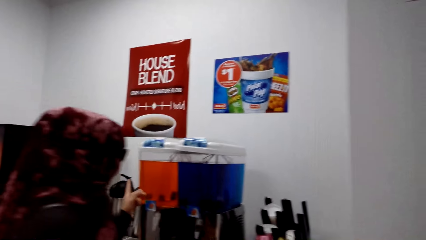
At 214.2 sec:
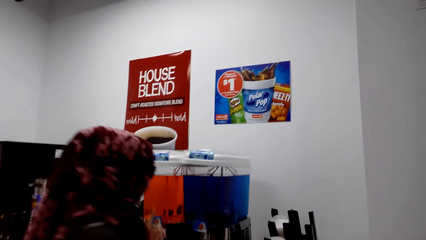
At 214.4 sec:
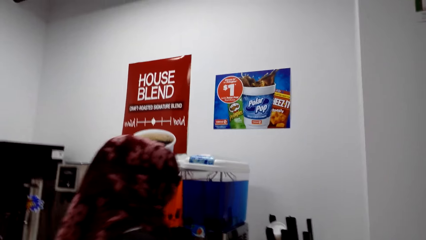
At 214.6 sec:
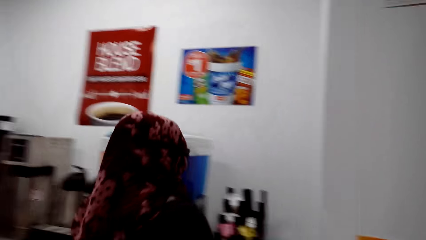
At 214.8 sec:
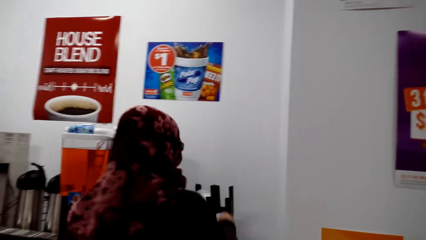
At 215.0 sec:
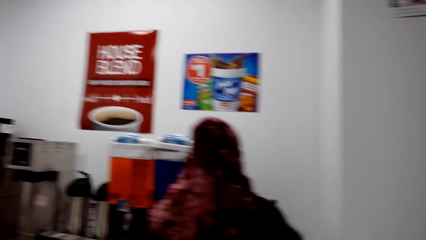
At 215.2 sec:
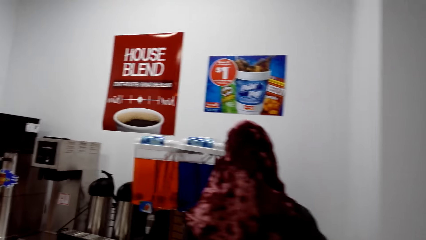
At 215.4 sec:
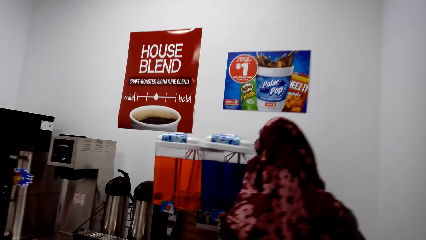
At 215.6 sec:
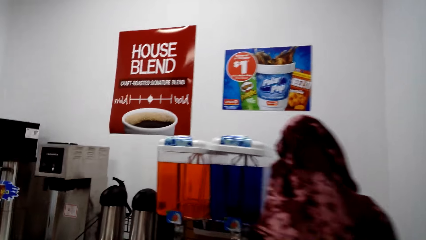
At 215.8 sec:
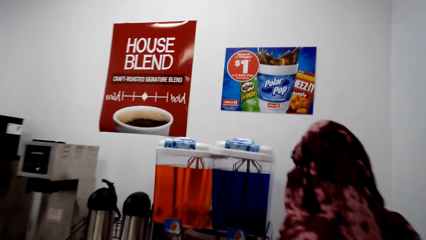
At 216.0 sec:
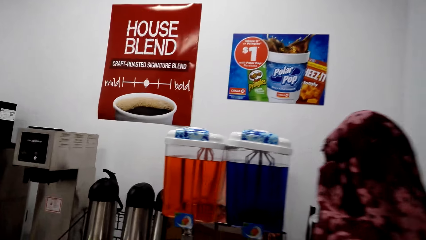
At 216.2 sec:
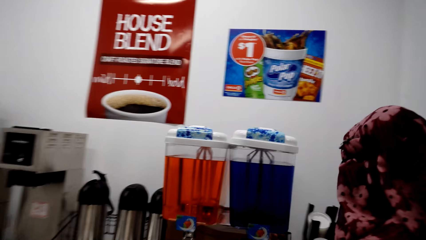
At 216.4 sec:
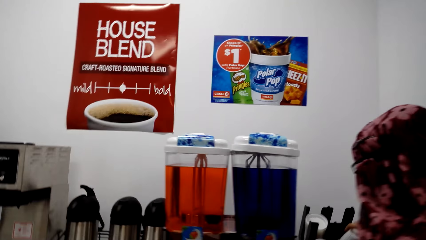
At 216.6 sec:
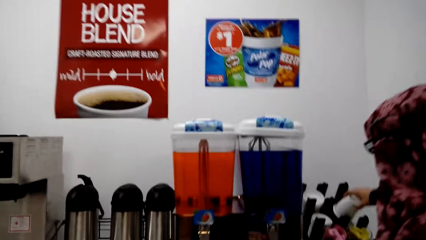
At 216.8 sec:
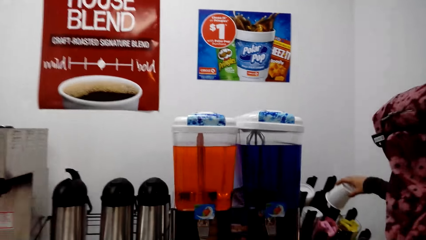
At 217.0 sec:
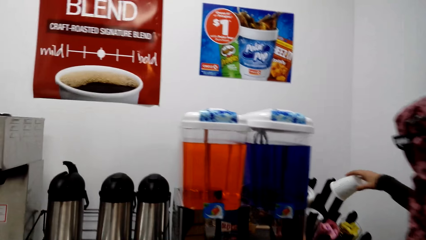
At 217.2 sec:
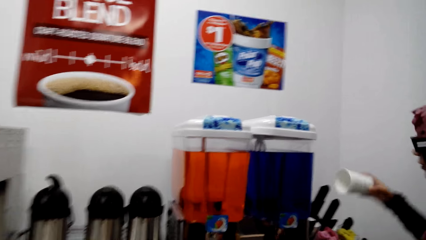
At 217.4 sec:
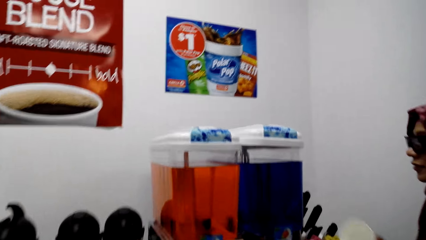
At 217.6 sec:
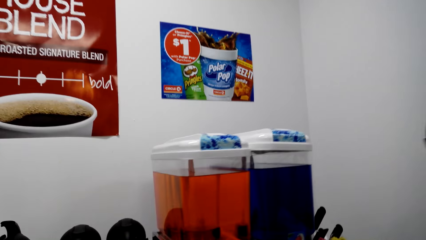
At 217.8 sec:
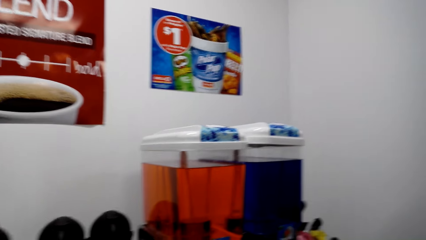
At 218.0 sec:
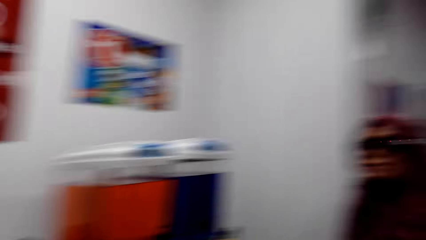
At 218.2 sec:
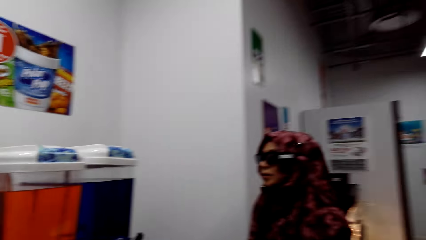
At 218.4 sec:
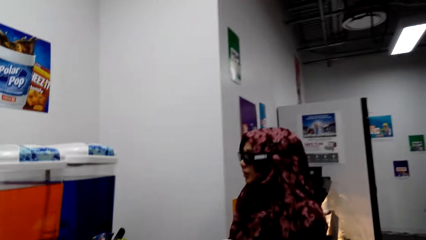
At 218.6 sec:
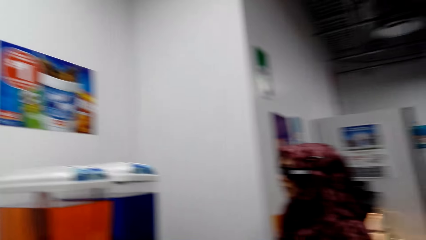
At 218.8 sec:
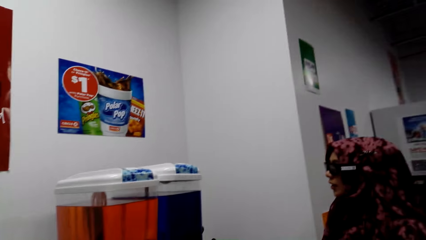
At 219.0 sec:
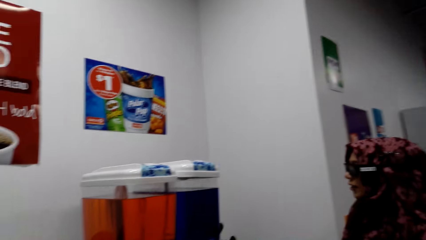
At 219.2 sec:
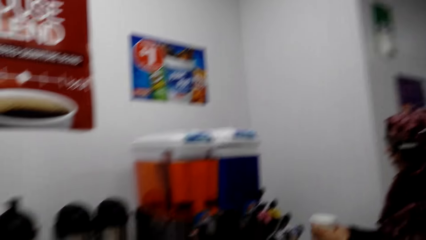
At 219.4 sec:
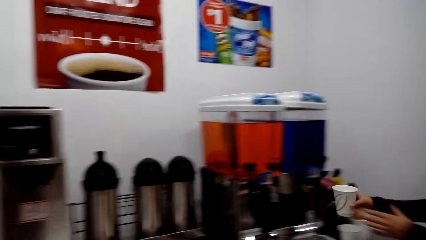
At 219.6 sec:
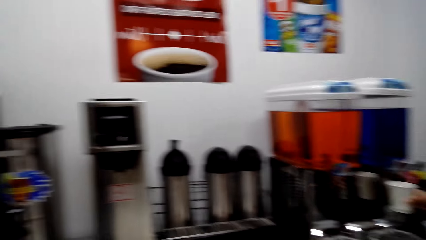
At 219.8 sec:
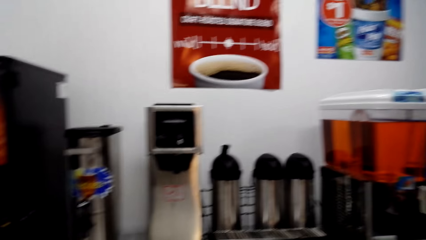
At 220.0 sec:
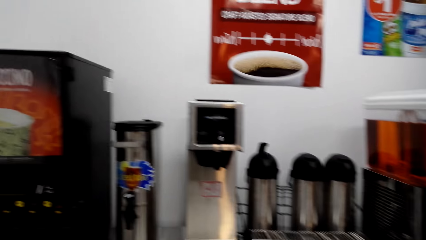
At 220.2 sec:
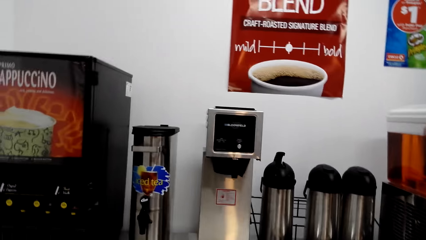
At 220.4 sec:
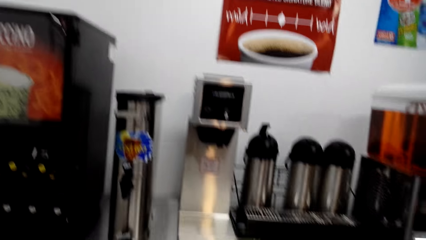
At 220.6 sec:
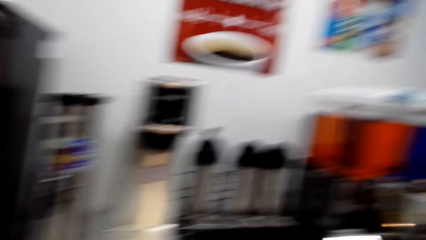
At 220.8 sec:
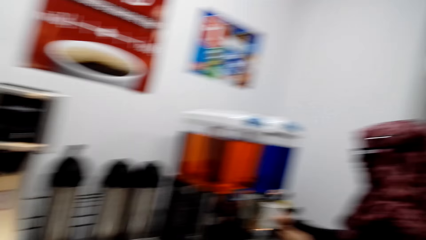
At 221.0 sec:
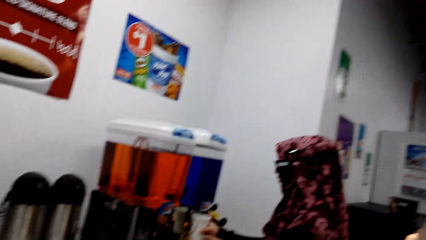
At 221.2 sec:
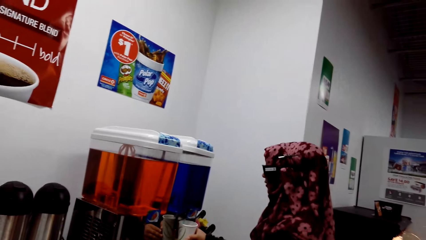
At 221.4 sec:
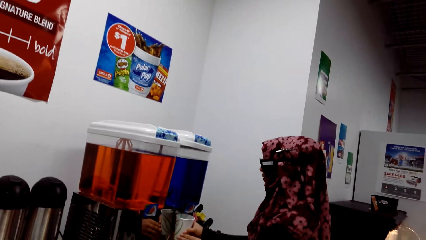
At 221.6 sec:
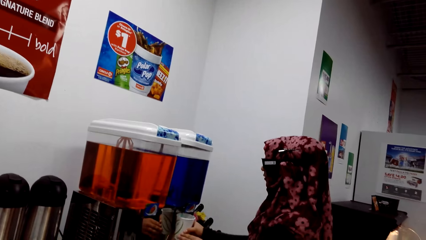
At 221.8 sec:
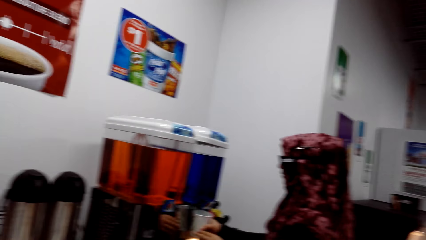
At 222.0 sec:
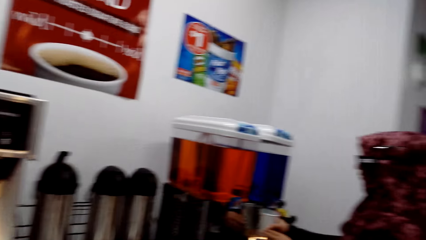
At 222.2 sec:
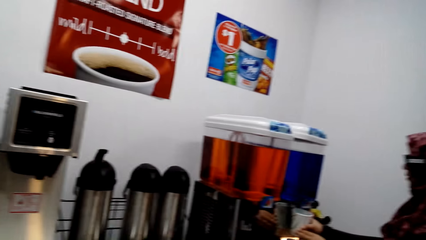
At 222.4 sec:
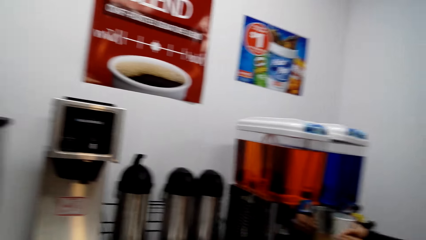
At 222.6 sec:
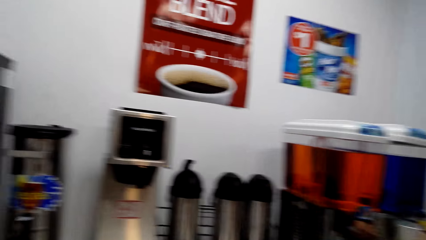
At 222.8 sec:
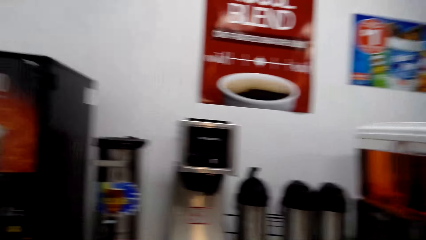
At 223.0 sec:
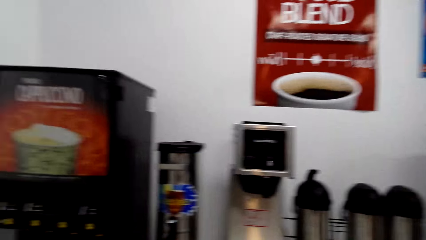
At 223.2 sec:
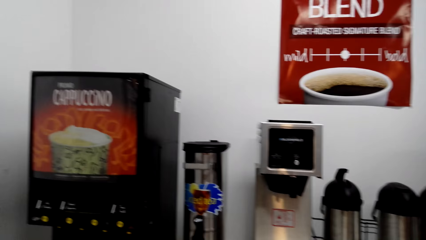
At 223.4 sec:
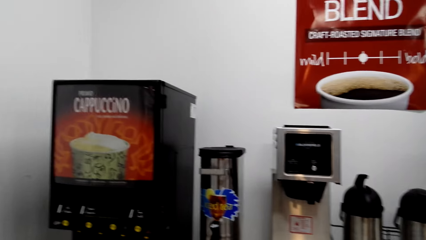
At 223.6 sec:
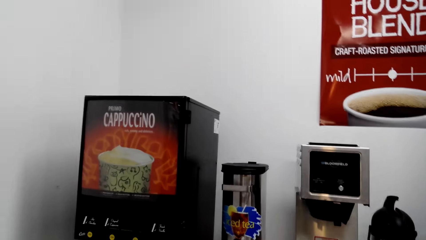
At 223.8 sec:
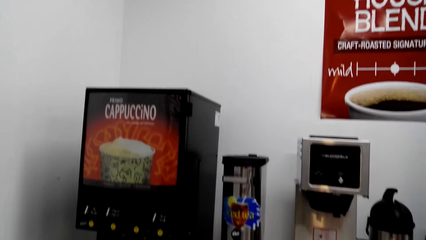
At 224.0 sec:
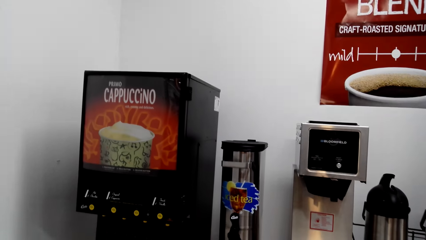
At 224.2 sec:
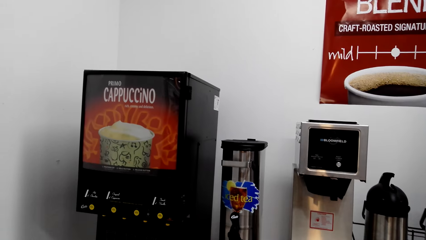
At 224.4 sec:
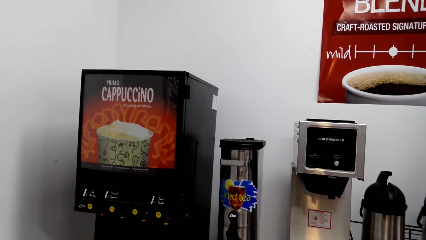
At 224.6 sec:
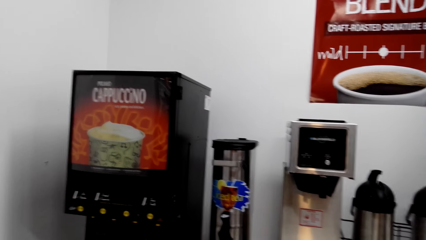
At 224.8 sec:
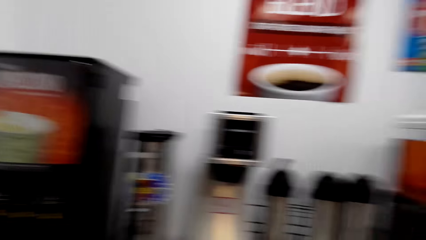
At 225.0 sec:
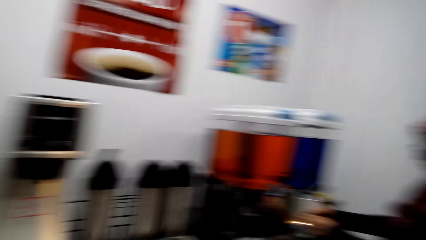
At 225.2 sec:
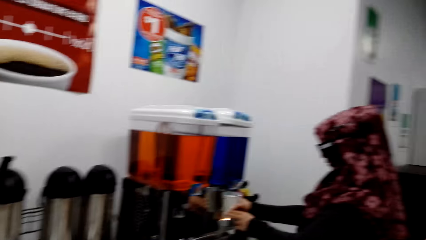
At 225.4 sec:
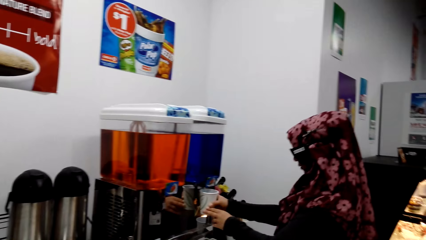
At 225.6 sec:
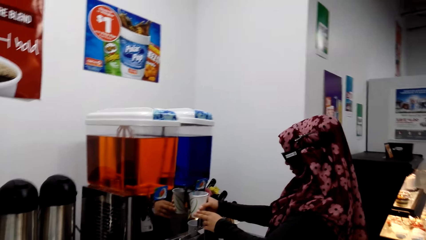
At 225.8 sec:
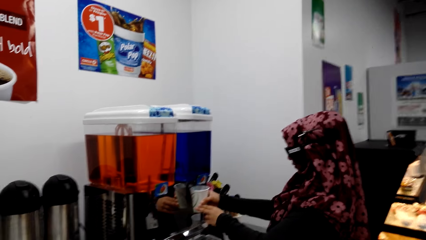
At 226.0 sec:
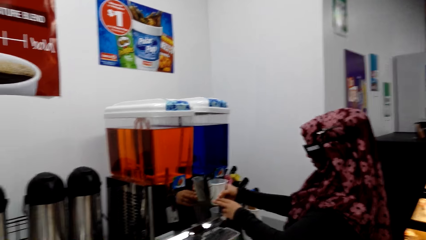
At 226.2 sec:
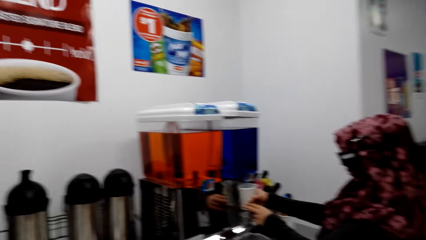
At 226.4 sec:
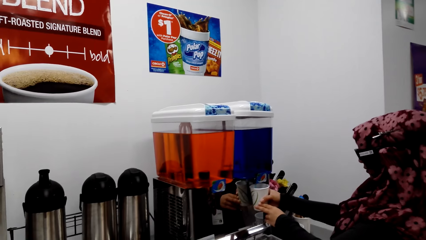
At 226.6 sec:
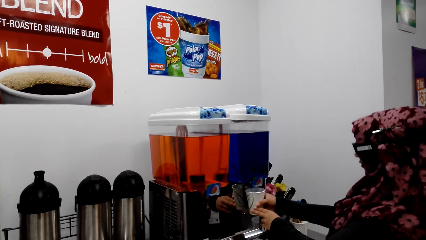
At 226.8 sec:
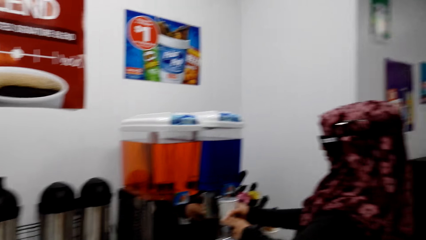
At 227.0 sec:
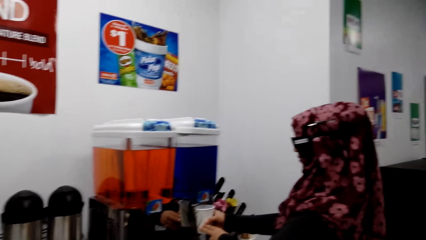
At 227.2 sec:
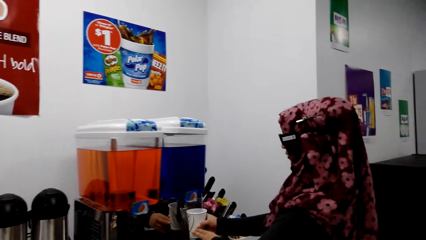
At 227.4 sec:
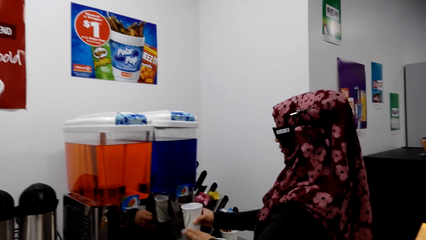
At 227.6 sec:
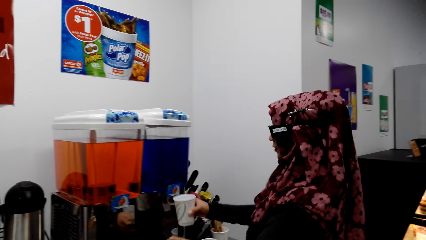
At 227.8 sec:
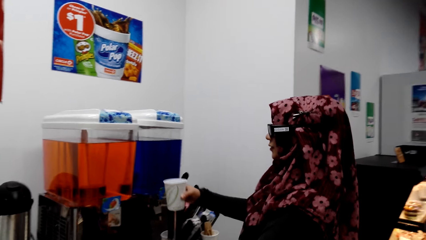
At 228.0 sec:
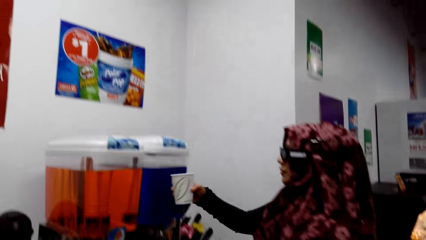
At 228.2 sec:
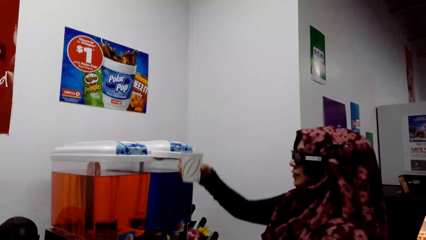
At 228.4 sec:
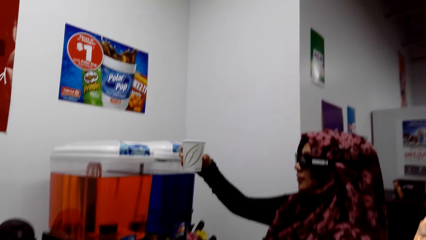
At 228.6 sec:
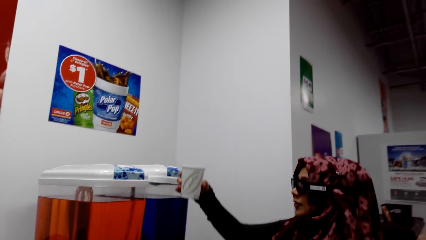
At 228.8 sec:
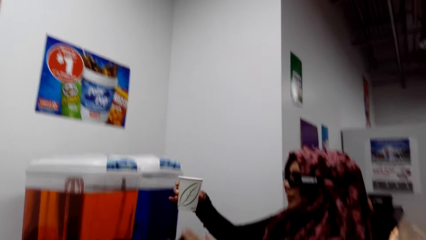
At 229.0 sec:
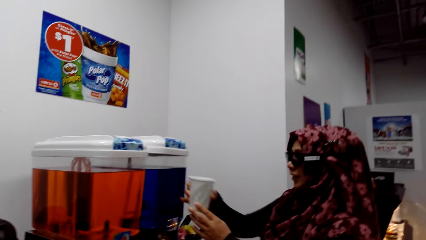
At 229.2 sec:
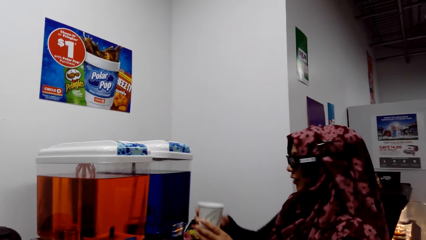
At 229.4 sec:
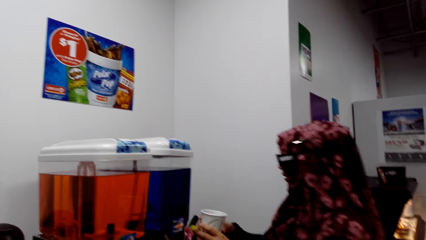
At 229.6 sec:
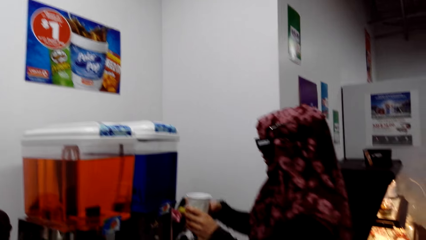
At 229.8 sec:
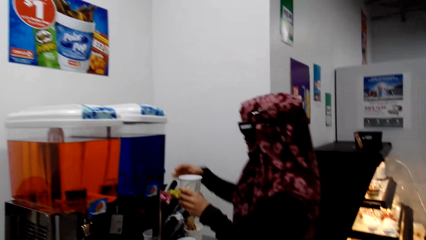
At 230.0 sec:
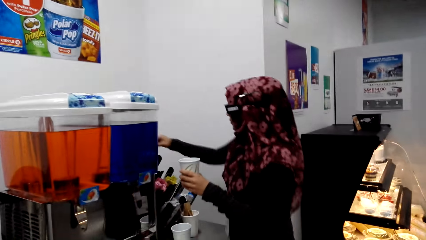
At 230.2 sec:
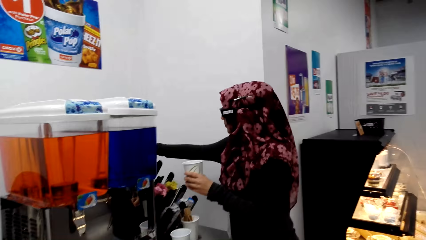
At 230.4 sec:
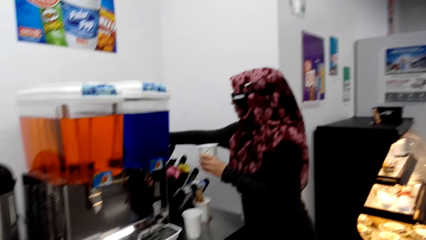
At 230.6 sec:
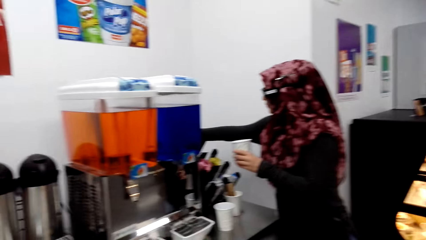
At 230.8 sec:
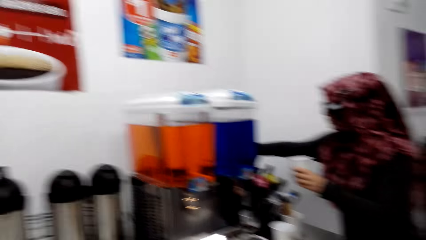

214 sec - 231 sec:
A woman points at the dispenser. The woman converses with the camera wearer. The camera wearer converses with the woman. They look at the woman. The woman fetches water from the dispenser. The camera wearer looks around the supermarket. They move the camera around. The woman puts the soda in the cup and looks at the cup.
